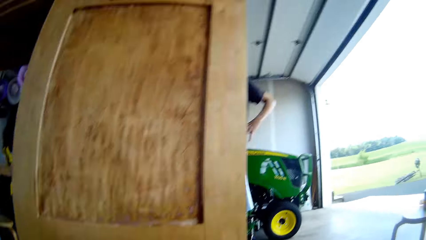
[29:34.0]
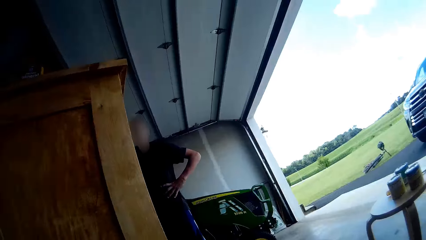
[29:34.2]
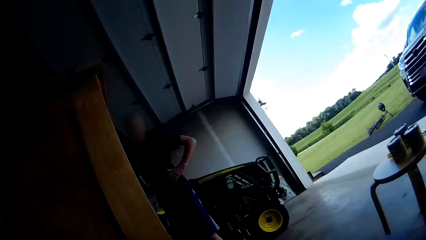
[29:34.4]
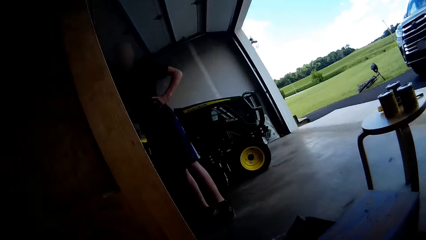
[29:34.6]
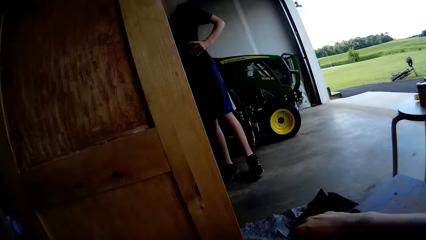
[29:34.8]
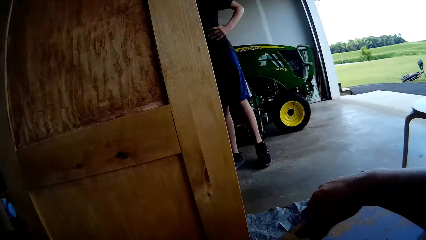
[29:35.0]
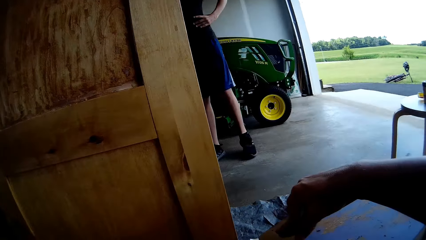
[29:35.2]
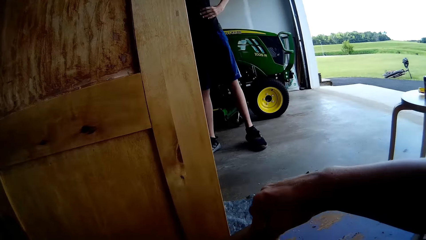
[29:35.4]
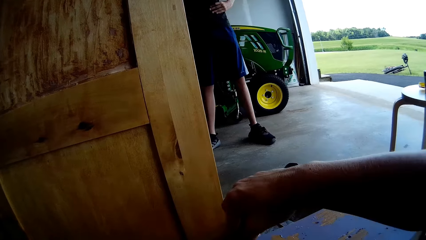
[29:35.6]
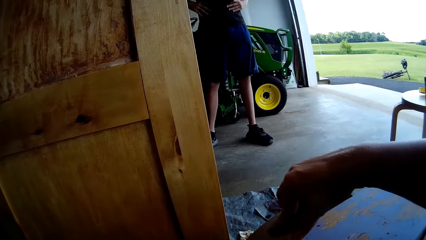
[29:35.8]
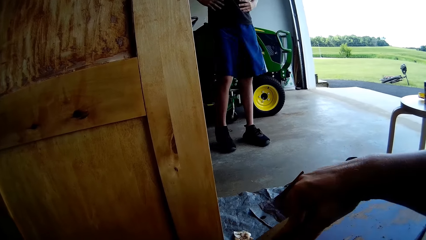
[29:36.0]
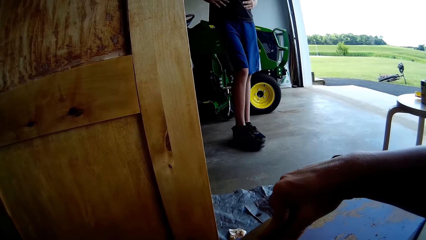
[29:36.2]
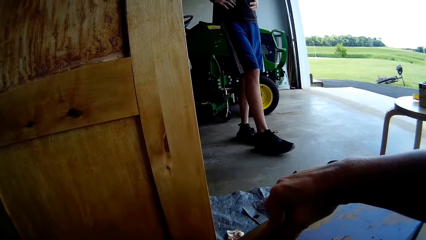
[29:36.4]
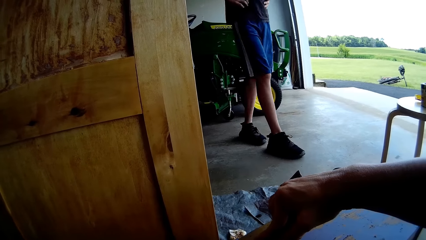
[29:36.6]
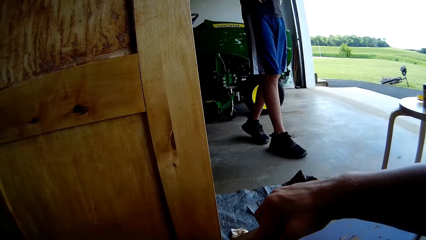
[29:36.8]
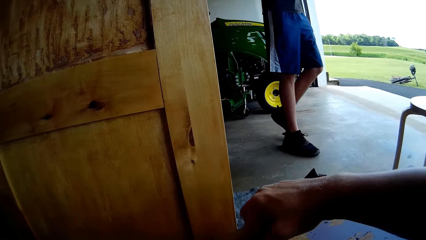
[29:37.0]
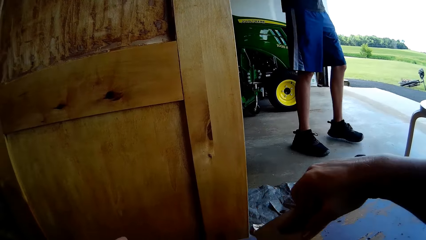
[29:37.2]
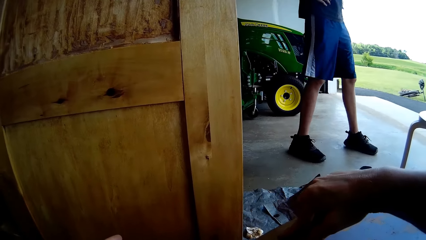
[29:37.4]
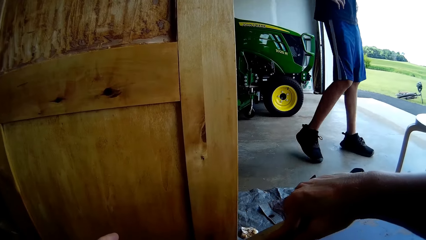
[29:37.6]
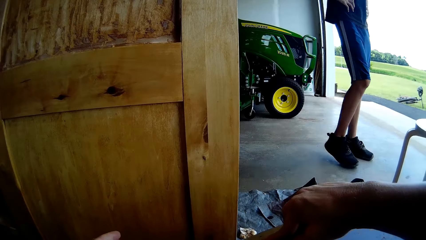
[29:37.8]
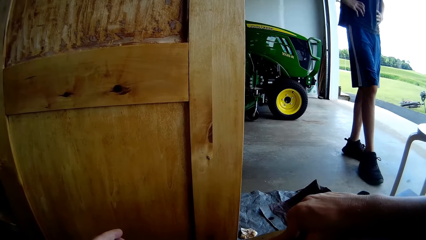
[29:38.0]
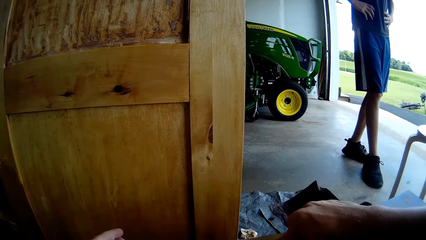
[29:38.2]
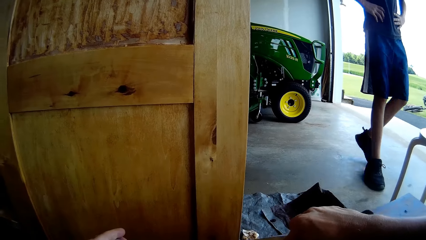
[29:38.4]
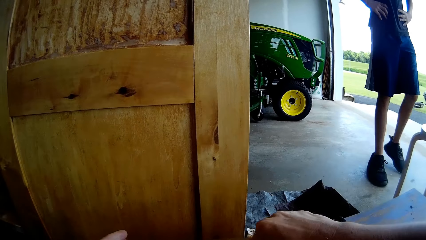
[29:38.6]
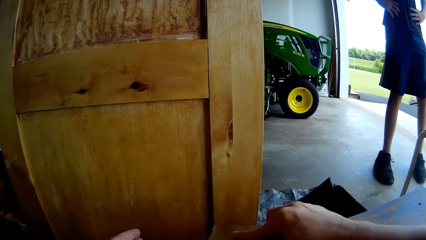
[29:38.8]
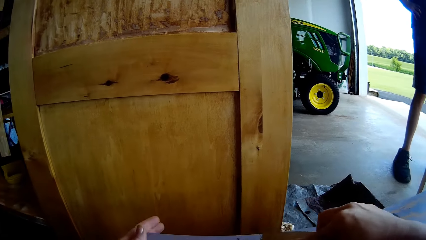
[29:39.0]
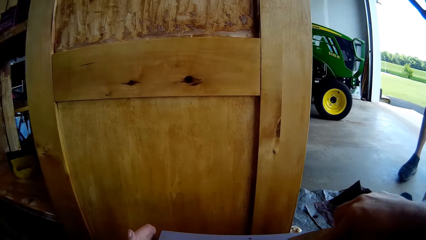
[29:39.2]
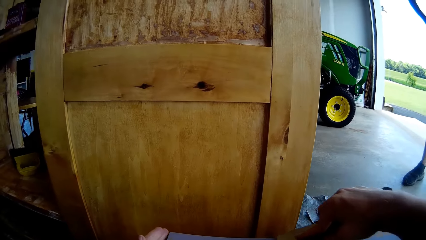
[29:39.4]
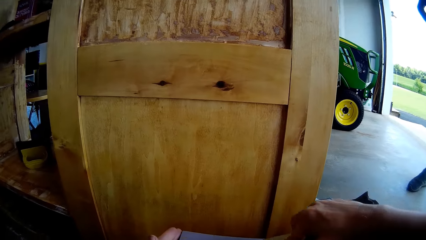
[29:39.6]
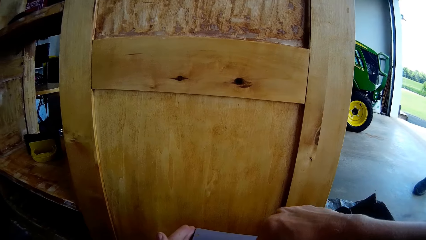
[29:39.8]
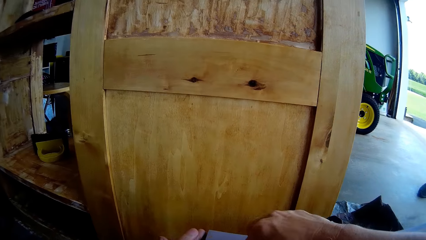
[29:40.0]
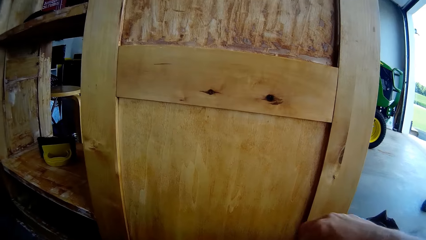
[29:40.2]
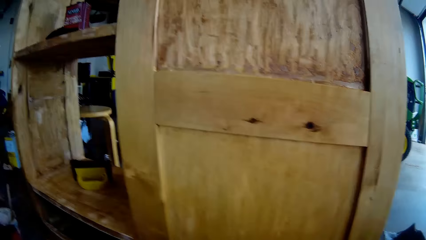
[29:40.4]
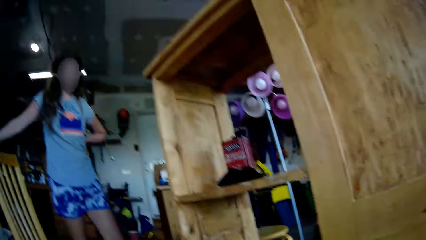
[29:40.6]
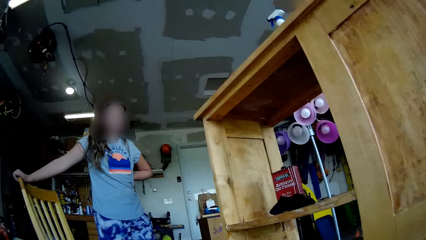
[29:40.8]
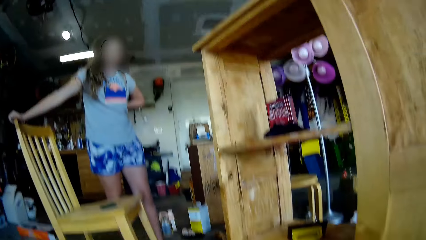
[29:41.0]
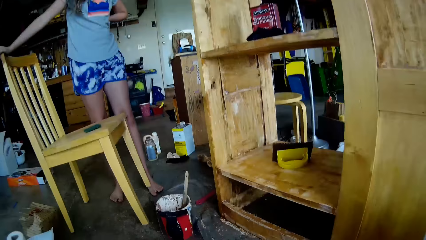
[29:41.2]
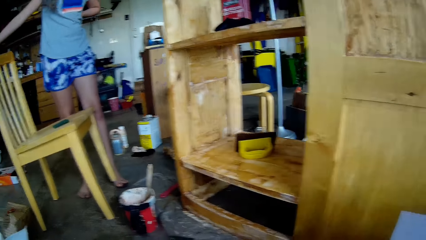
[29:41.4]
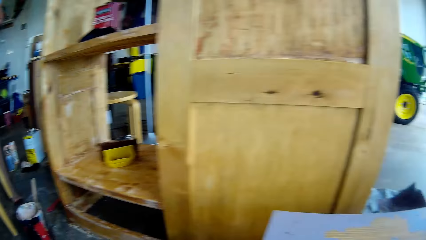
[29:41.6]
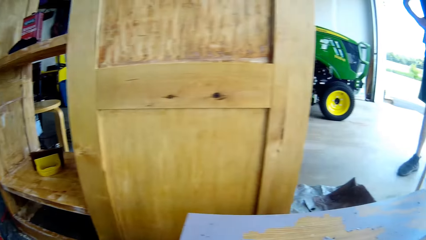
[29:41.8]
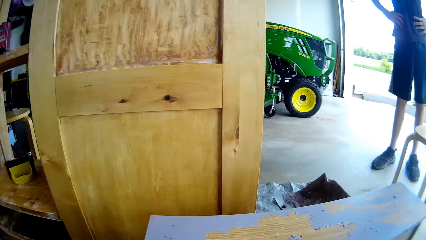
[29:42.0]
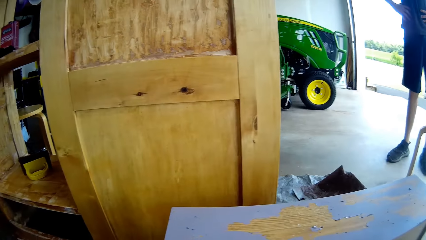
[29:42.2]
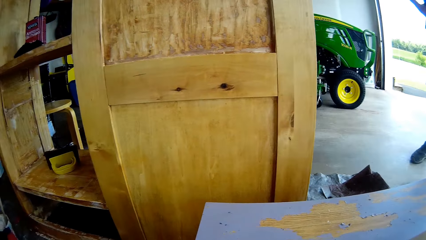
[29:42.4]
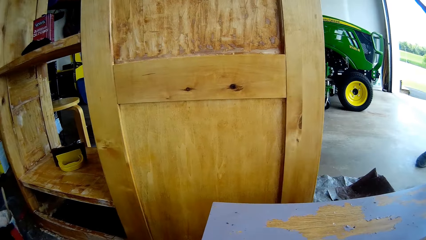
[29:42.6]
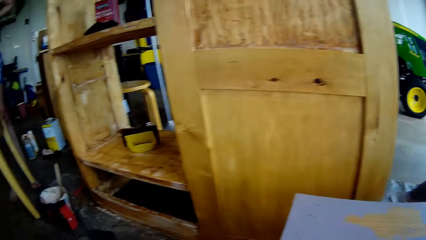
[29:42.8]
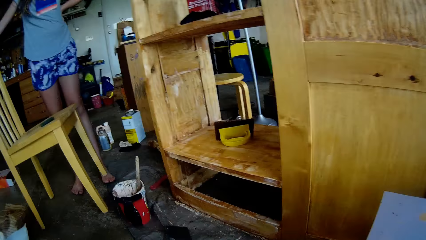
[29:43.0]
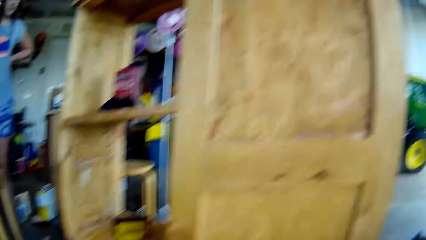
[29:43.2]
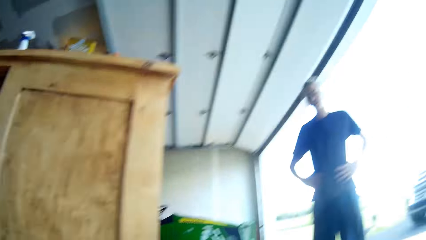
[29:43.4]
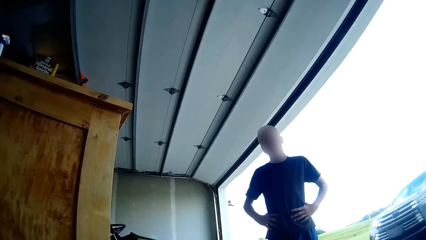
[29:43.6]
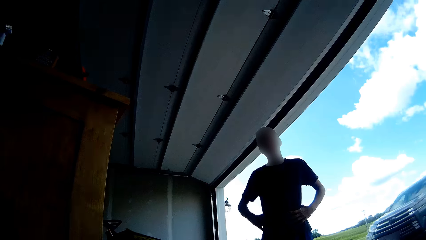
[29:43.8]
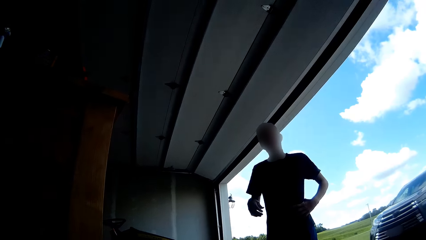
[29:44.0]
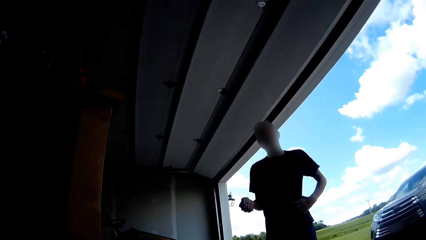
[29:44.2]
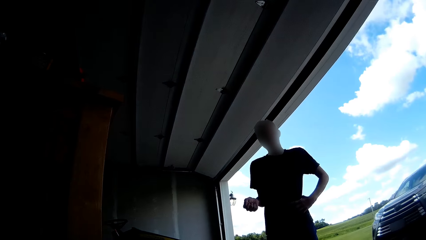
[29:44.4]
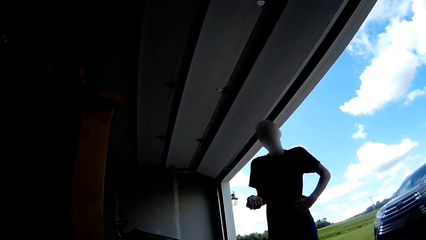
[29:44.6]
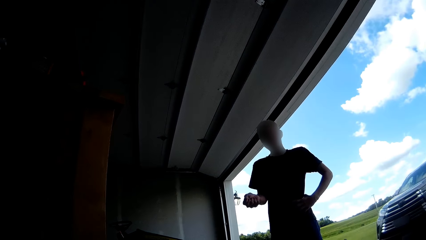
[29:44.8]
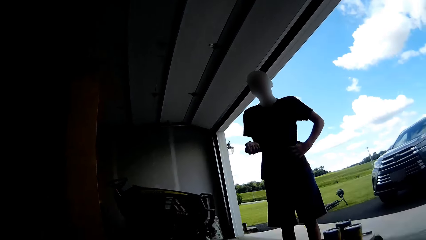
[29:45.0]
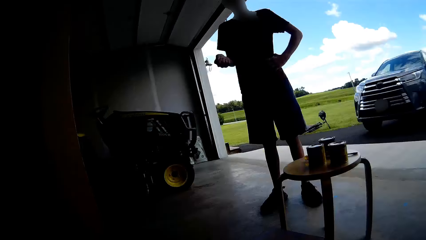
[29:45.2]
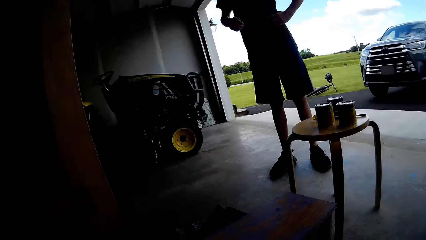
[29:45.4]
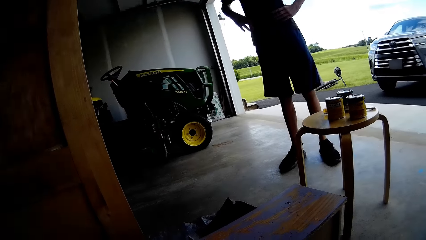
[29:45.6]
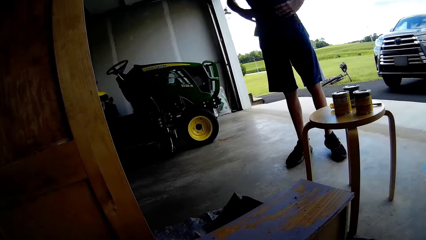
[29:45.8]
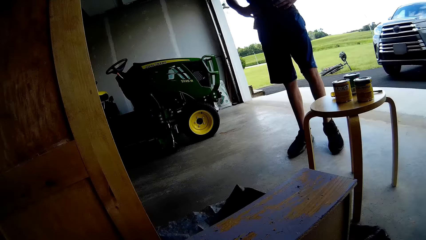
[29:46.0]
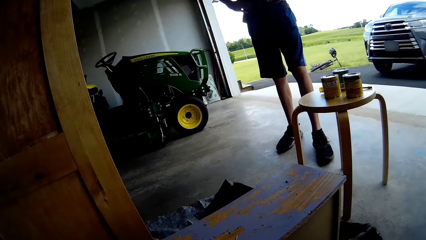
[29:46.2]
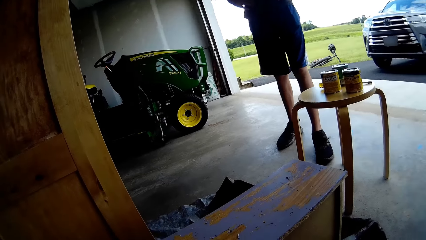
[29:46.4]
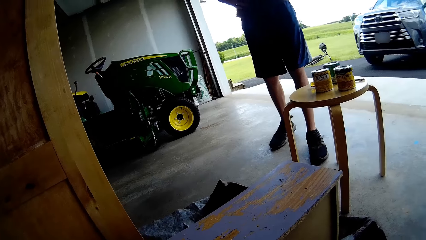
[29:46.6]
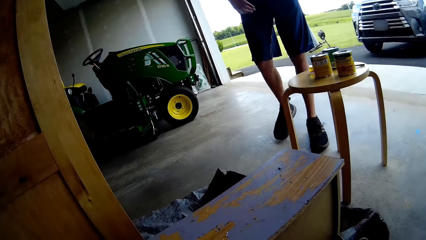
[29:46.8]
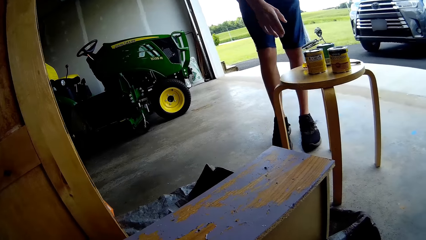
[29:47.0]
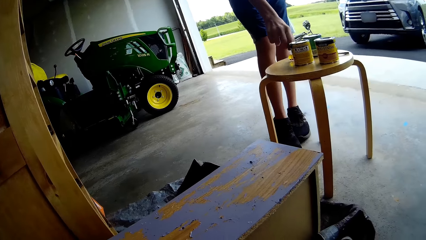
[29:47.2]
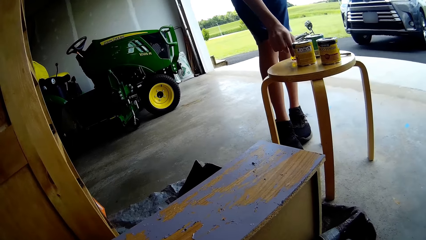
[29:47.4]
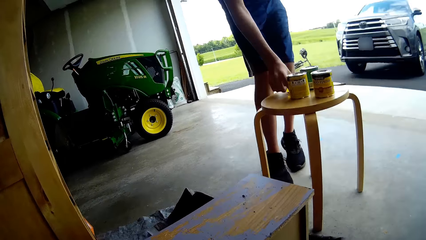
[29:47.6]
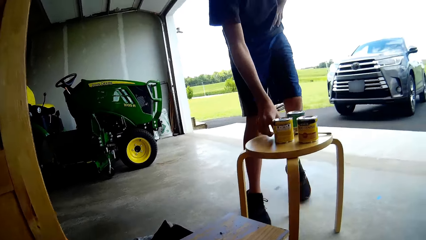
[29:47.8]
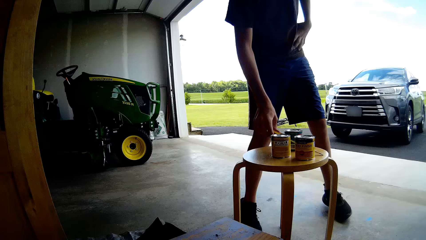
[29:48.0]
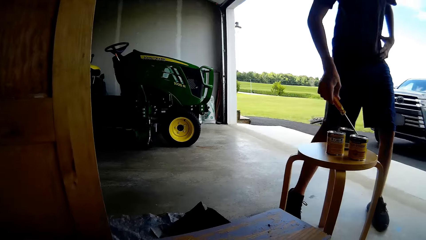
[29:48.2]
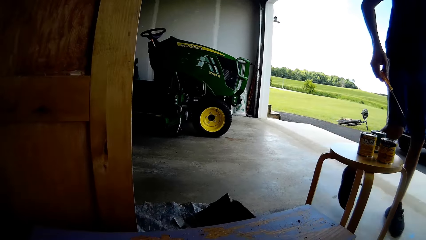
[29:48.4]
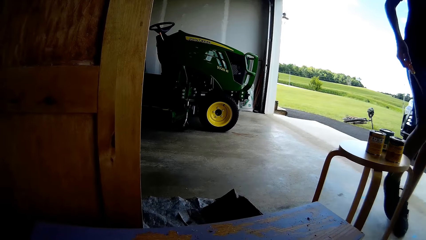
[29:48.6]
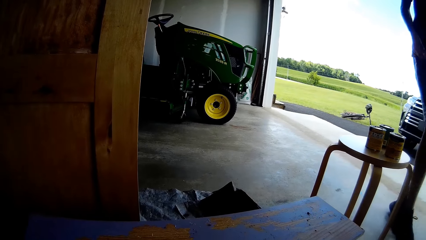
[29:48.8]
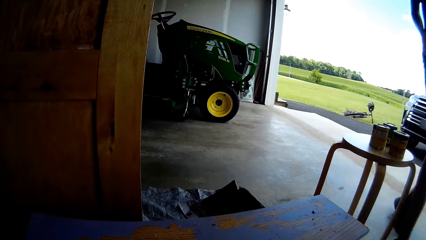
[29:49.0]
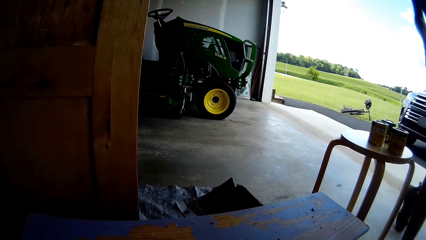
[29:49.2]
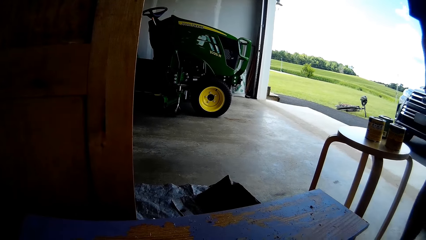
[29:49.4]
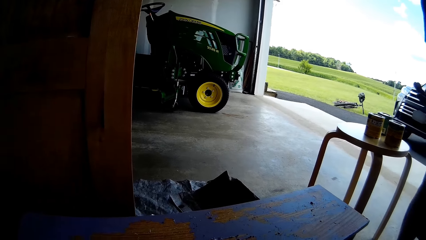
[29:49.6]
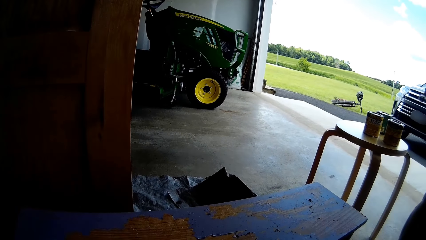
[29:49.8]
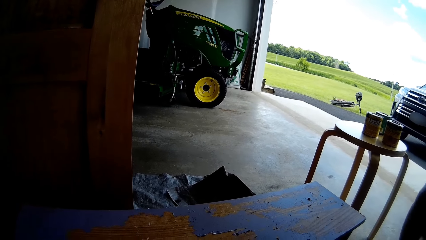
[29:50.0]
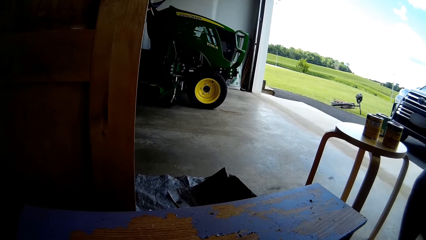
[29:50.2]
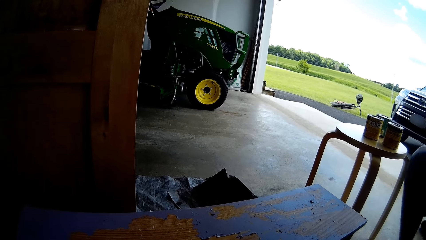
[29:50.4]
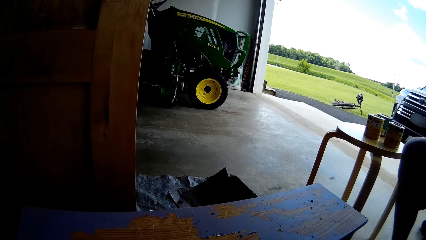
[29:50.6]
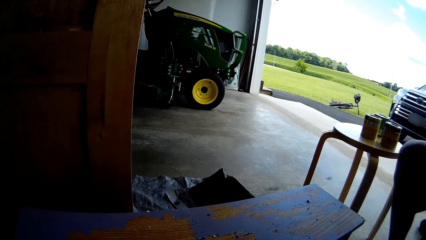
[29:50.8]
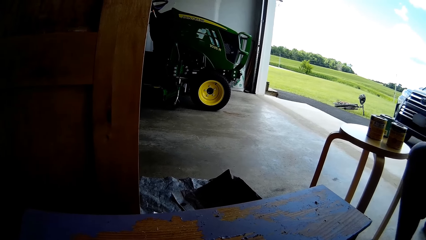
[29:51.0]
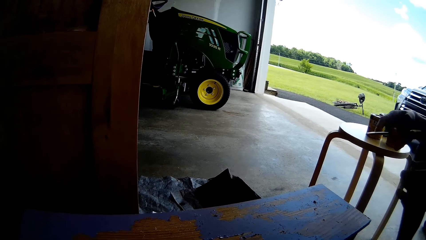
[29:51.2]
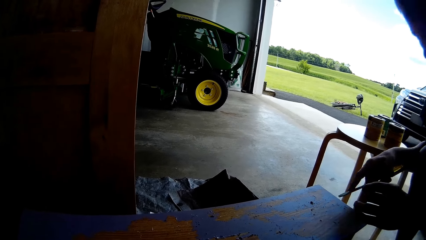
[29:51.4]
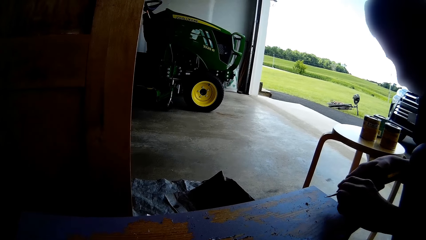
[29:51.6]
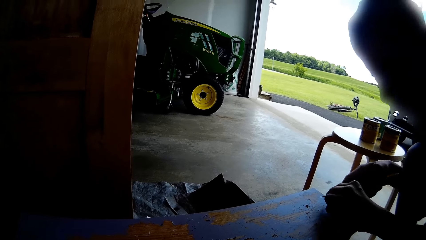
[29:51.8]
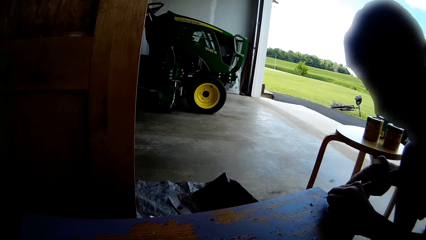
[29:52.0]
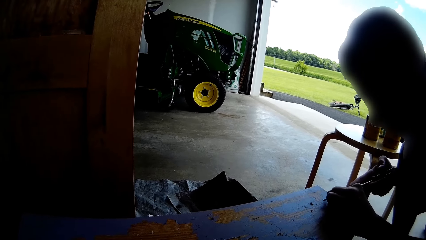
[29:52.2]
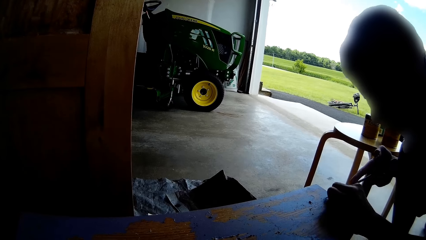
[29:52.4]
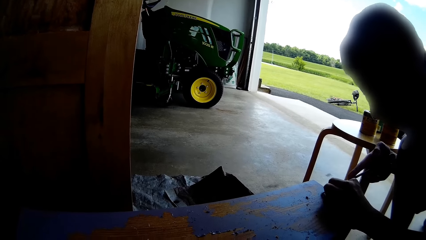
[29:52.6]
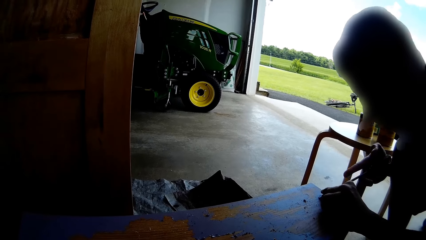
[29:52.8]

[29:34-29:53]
A person walks to the chair. The camera wearer places the pieces of scraped paints into her hand. She looks around. Another person holds the chair. The first person moves his hand and holds the waist. The first person picks up a screwdriver or scraper, walks towards the table, and sits on the chair.
